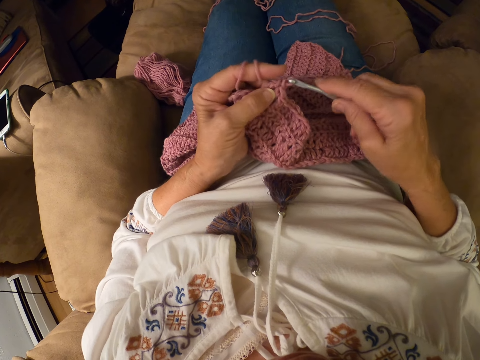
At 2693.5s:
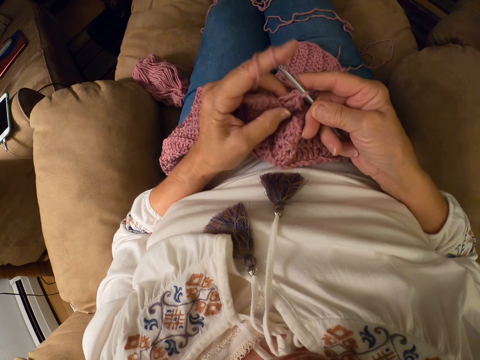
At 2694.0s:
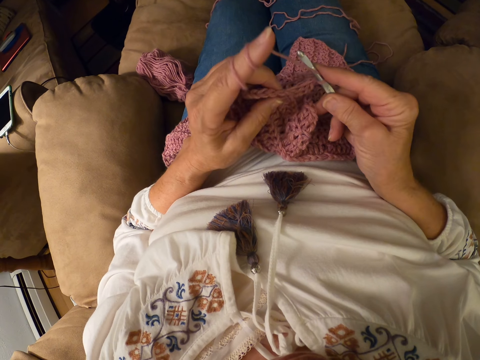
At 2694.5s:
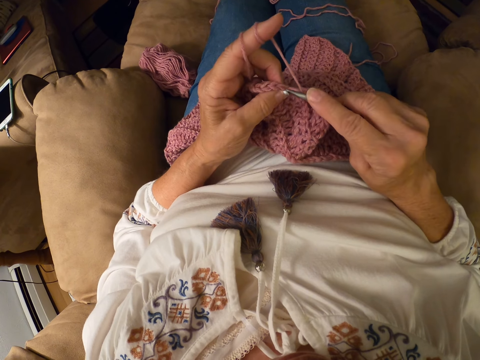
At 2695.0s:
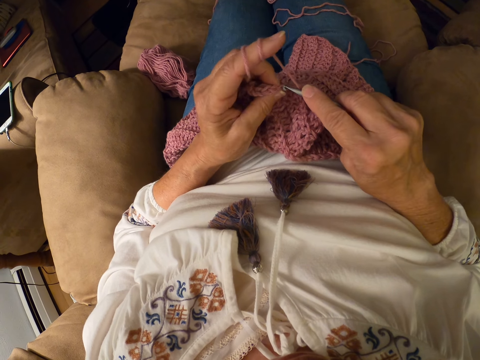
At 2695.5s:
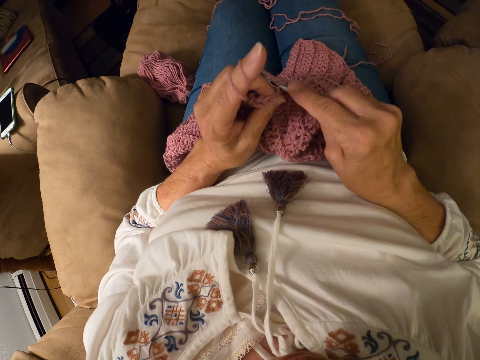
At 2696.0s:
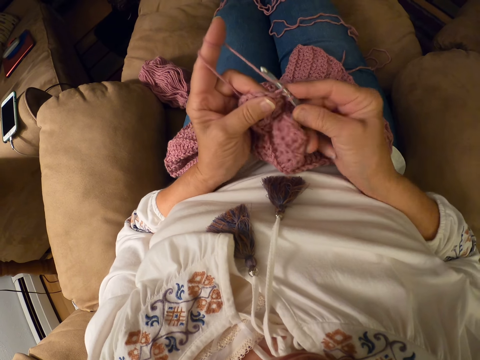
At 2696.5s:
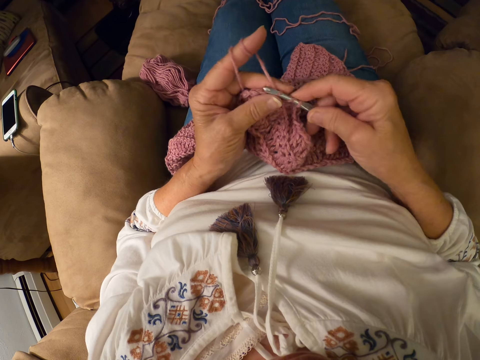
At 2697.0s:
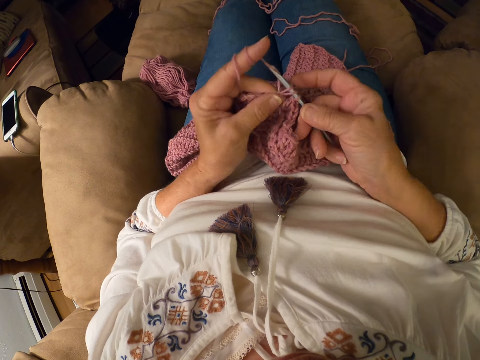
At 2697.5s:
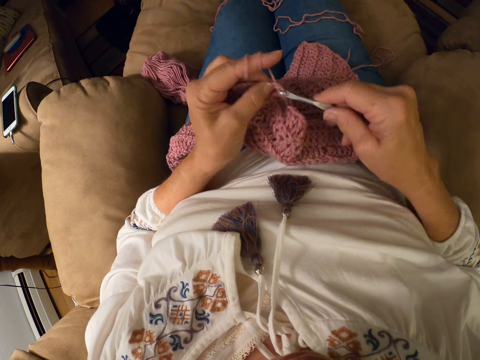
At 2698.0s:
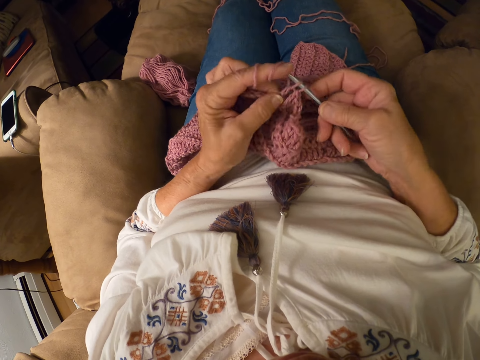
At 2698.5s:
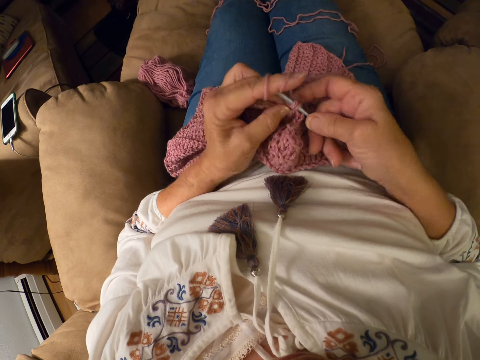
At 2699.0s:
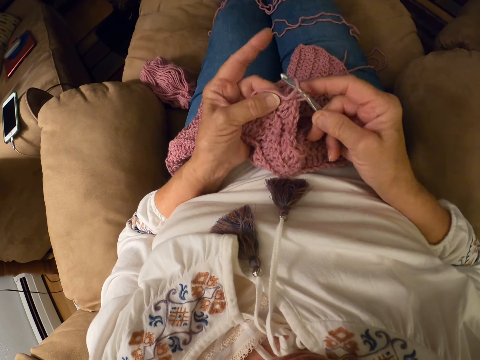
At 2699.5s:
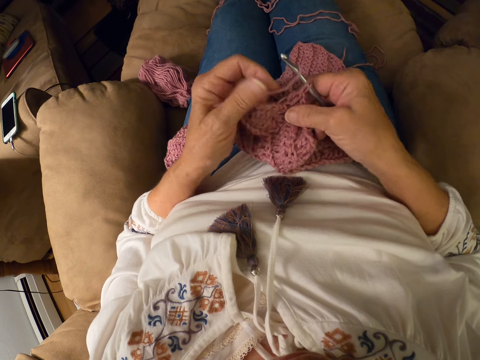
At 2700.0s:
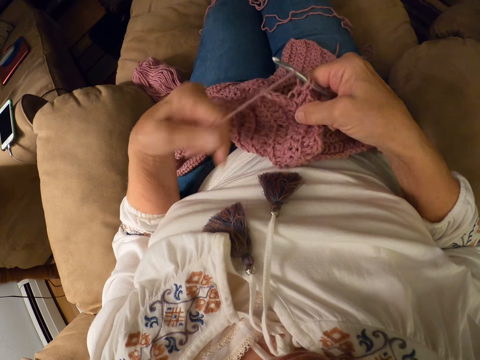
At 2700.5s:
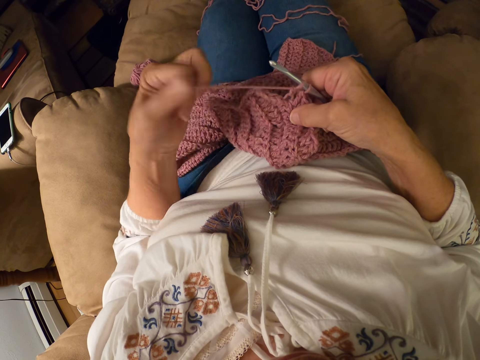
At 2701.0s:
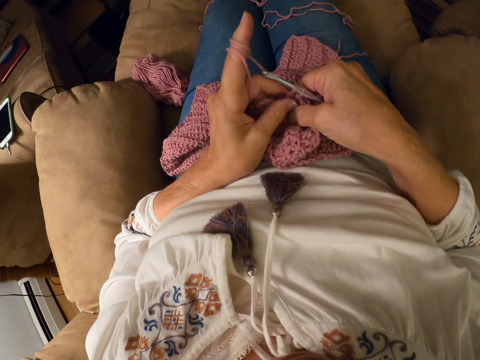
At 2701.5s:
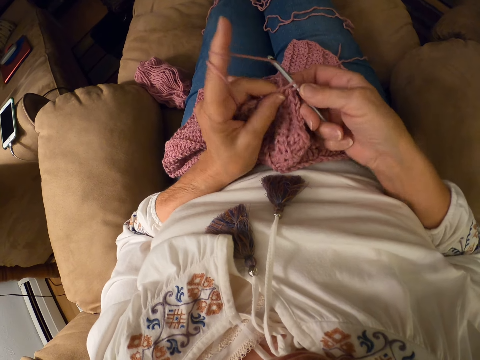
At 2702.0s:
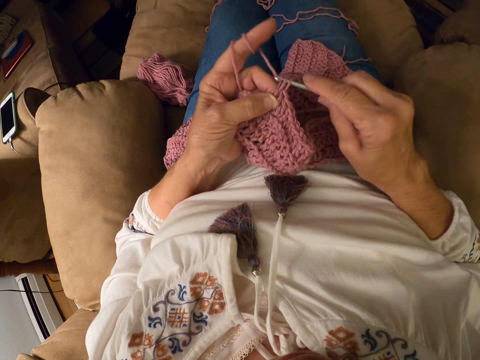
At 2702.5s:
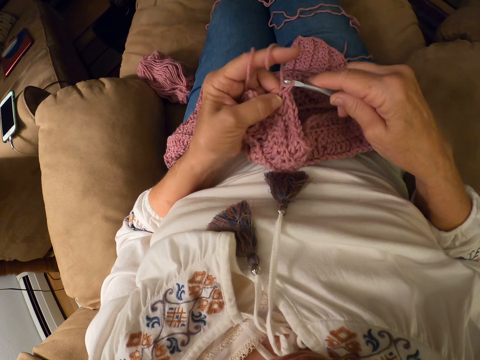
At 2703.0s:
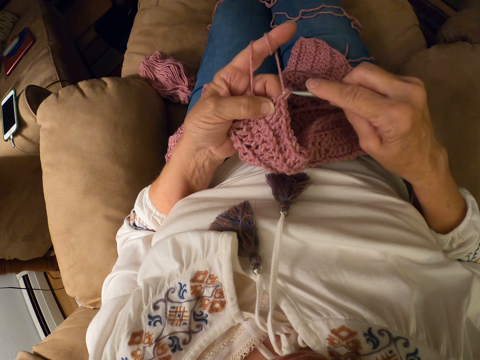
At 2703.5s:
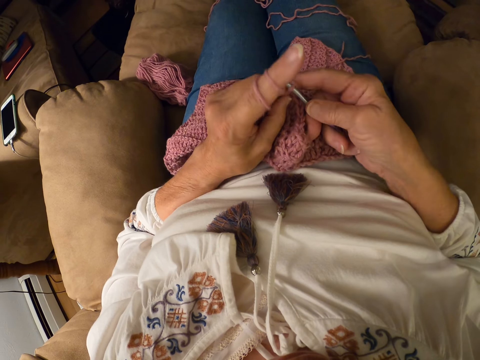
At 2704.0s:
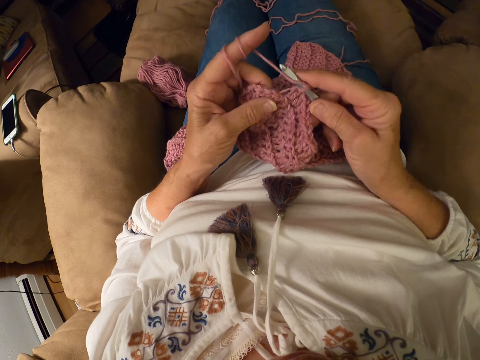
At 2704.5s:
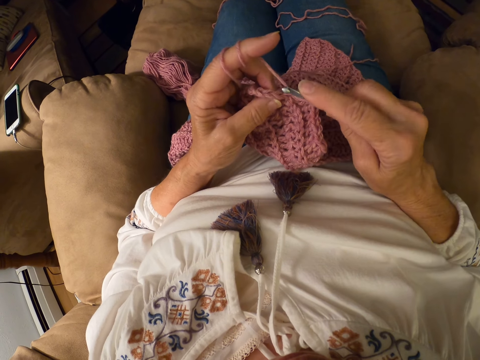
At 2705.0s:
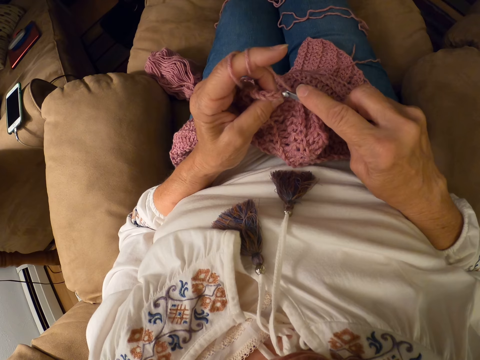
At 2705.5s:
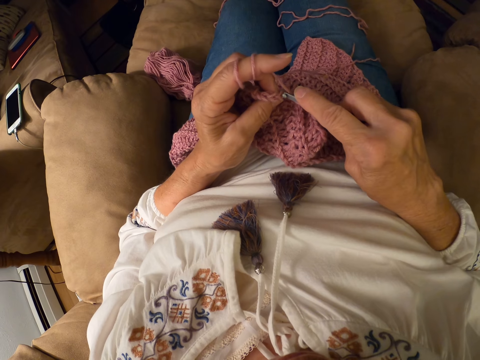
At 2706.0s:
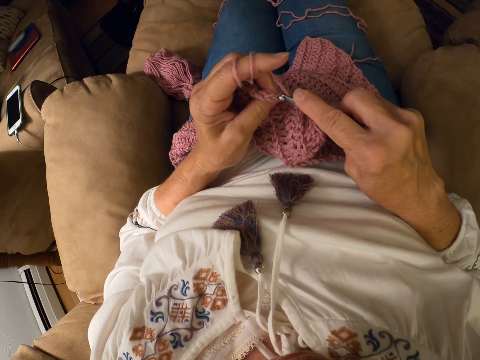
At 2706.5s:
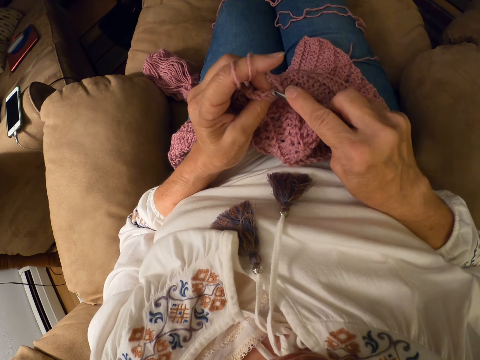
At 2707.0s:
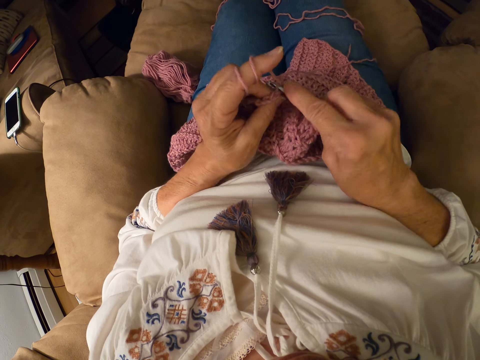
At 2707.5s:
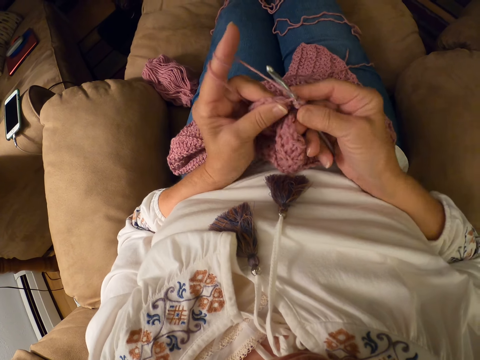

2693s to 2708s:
The camera wearer rolls the yarn with her left index finger. She adjusts the thread. She crochets the yarn with the crochet hook.

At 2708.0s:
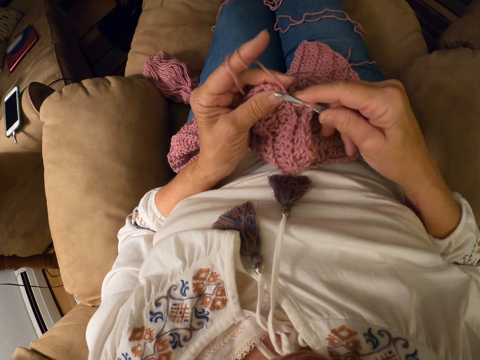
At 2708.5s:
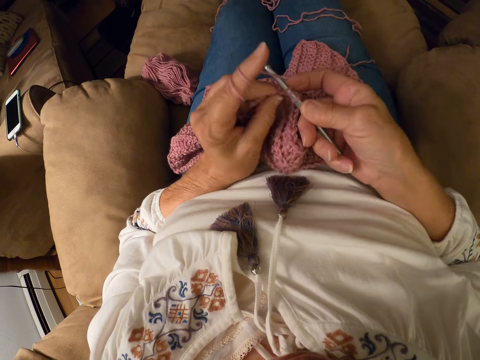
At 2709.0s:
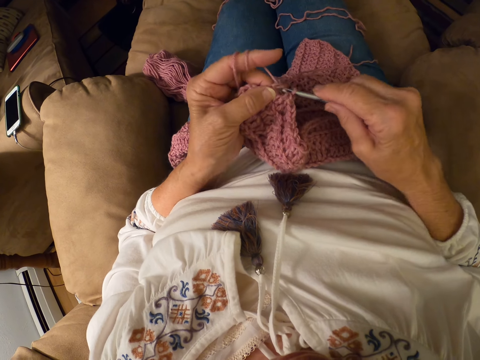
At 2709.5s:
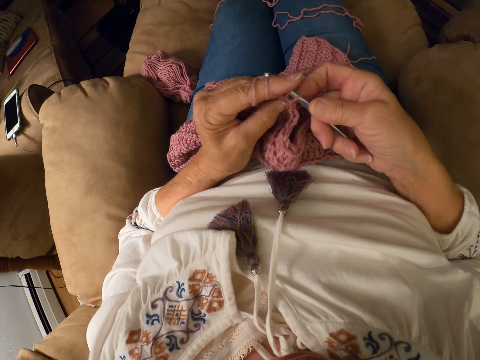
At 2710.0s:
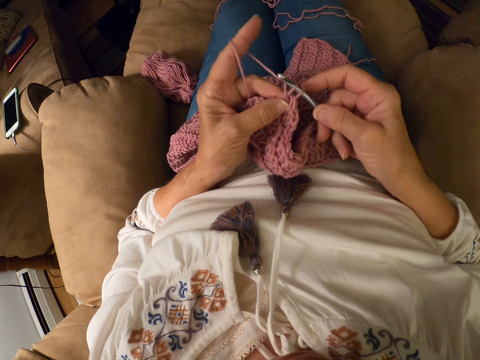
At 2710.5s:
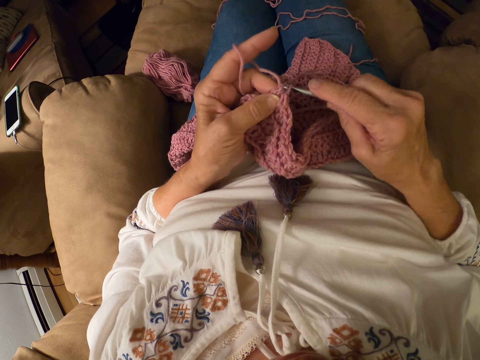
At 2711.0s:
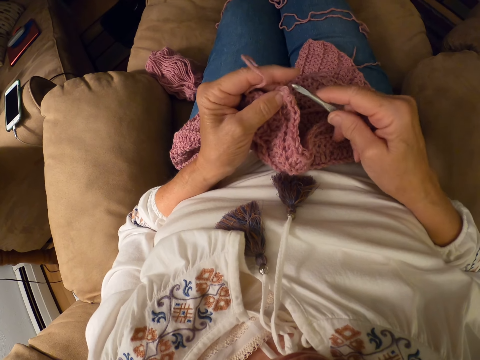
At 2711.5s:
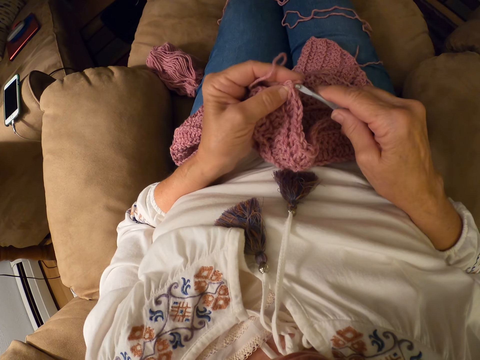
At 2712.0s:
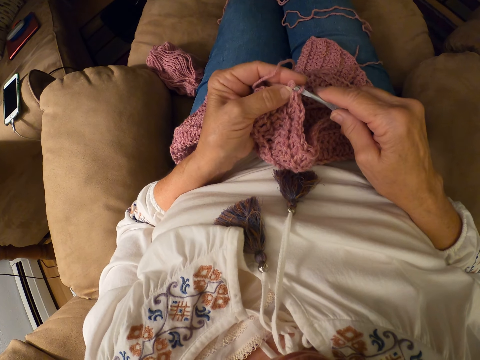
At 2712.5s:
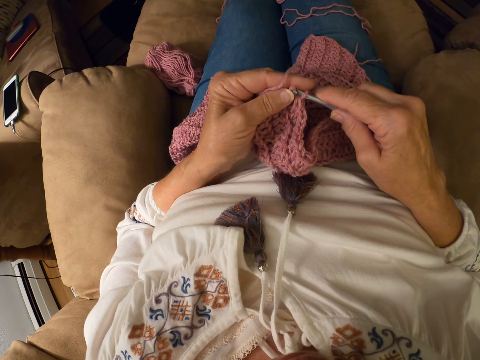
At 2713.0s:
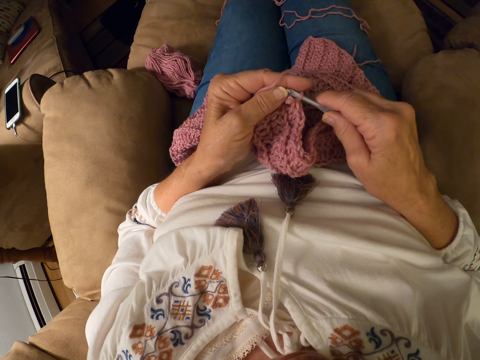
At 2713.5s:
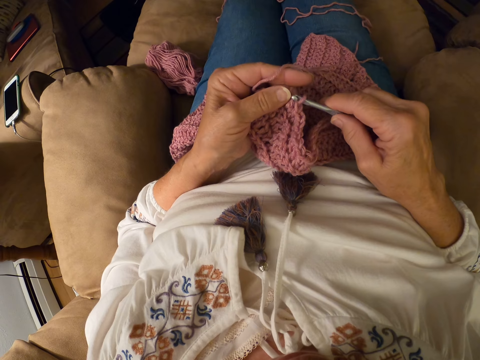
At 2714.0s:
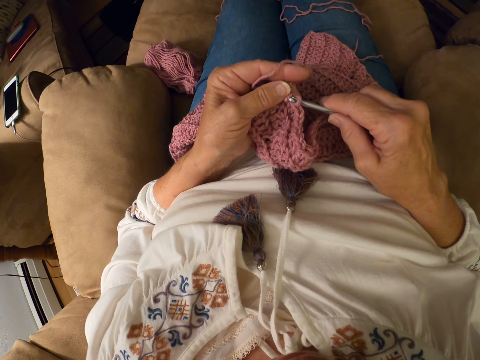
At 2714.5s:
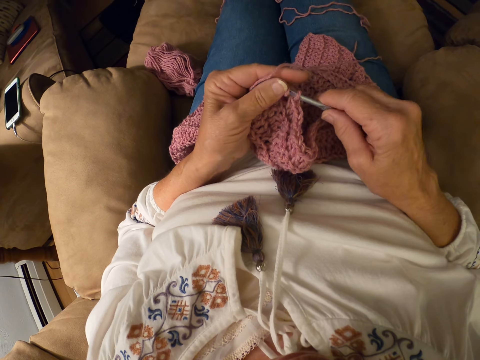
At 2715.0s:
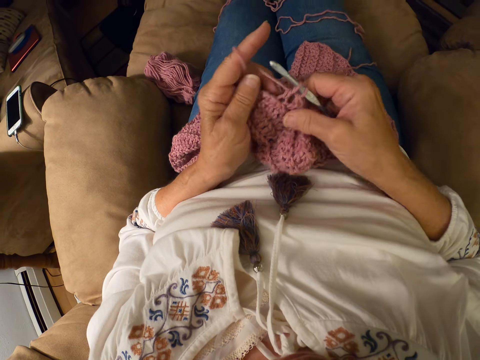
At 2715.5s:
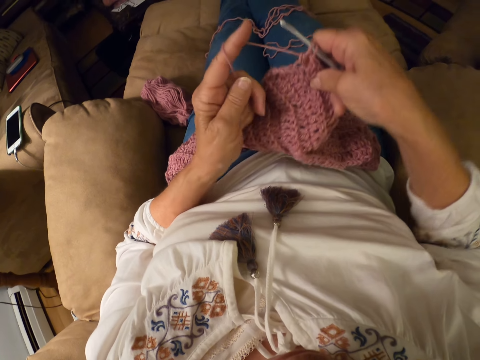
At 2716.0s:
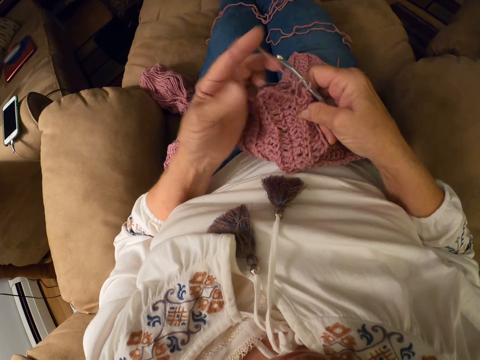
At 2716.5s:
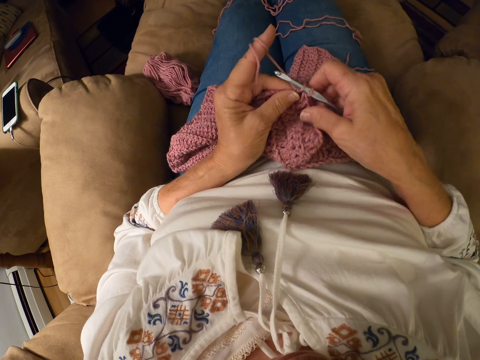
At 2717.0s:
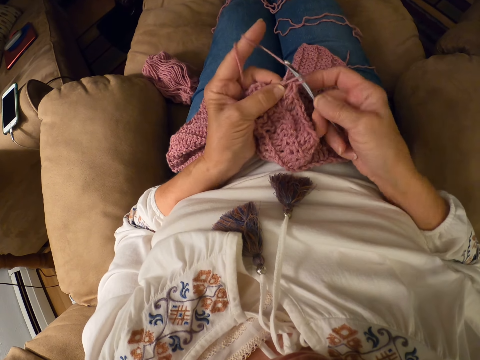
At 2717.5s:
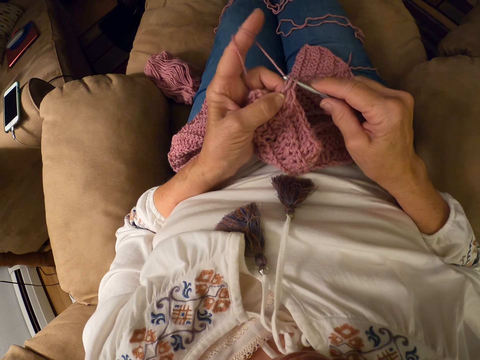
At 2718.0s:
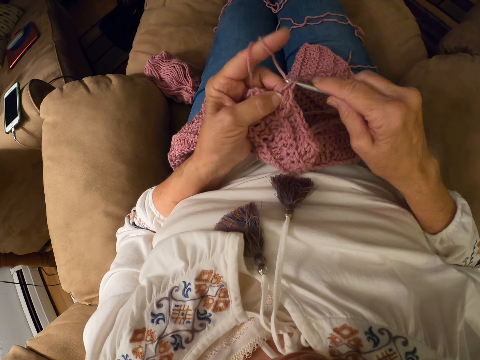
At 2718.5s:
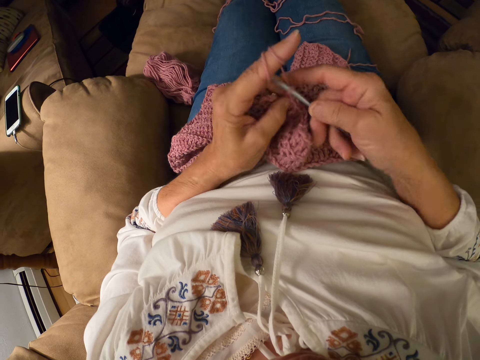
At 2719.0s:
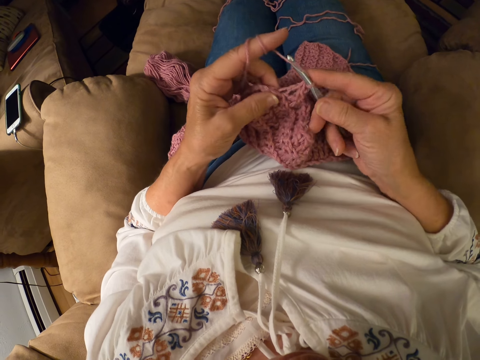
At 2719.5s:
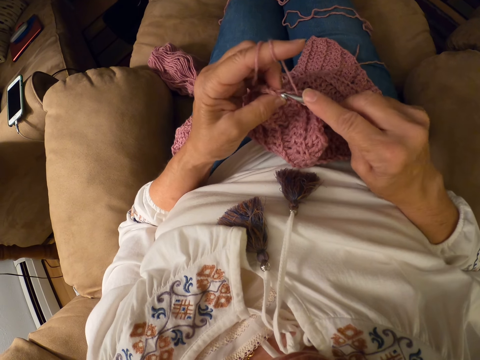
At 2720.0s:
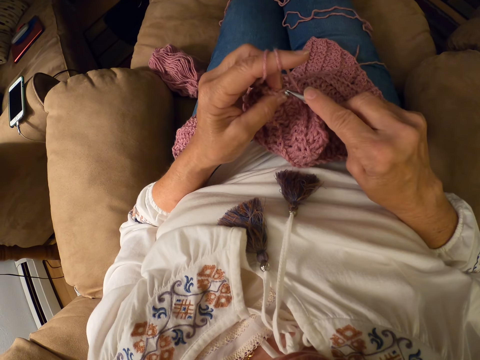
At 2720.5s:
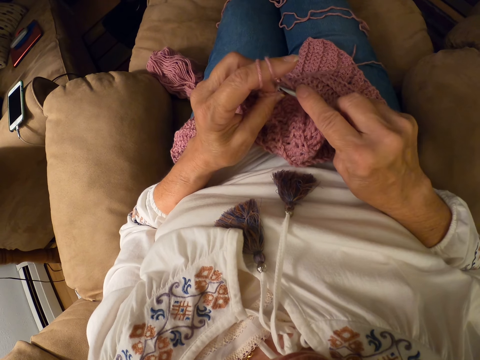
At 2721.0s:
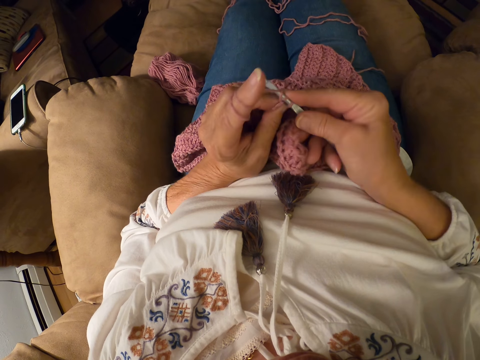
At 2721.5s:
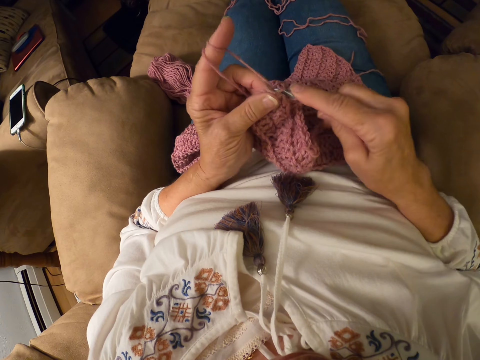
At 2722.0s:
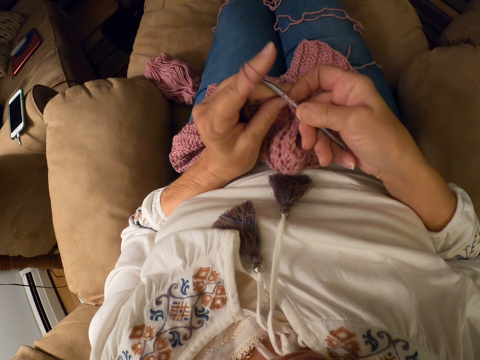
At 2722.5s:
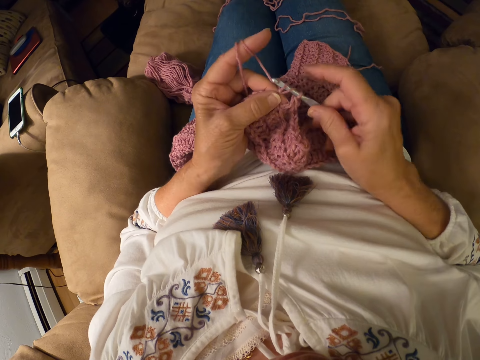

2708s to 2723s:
The camera wearer rolls the yarn with her left index finger. She does so again. She crochets the yarn with a crochet hook.
